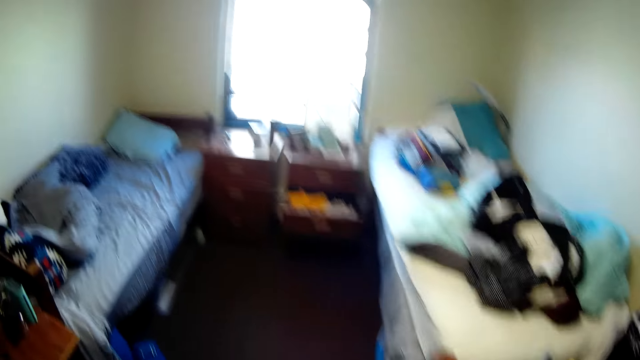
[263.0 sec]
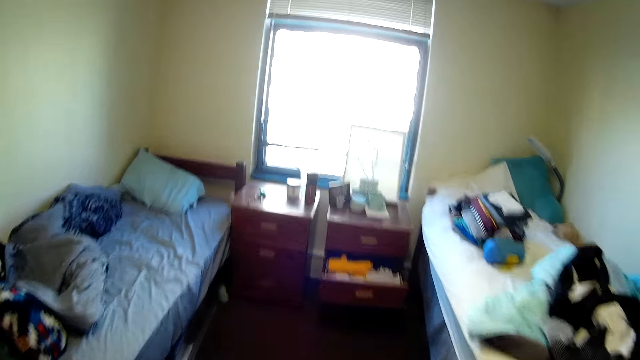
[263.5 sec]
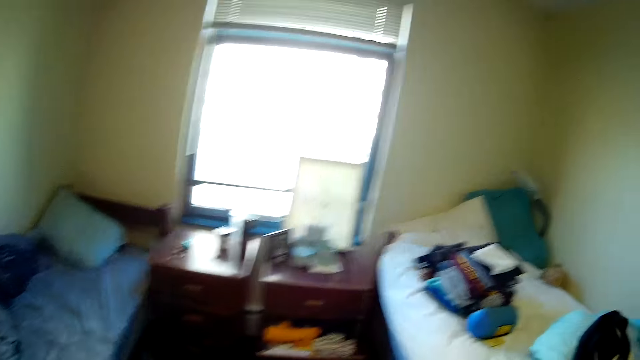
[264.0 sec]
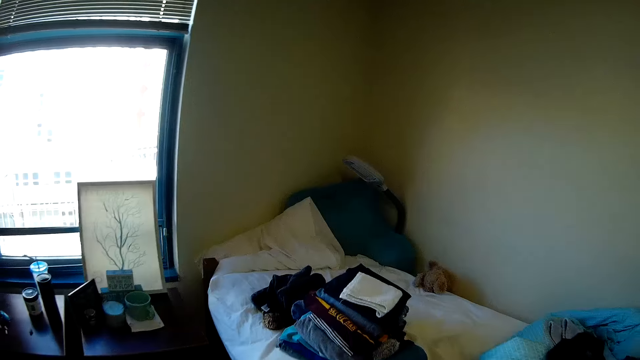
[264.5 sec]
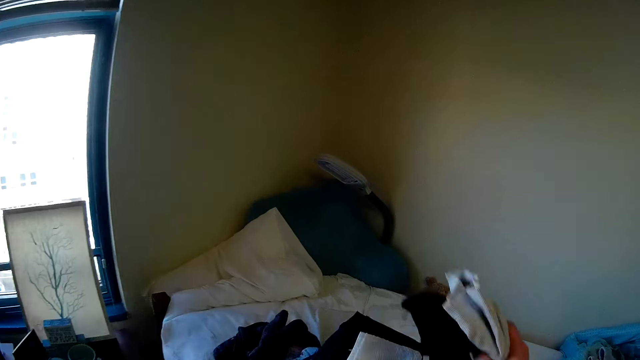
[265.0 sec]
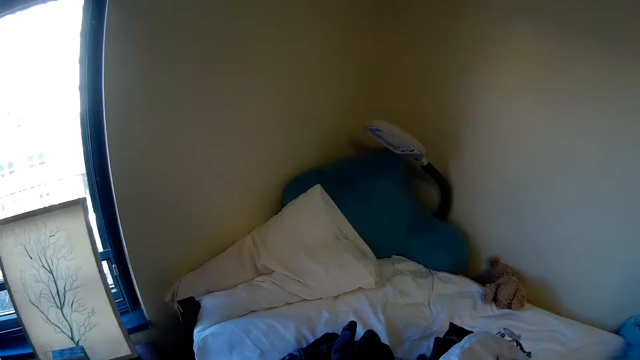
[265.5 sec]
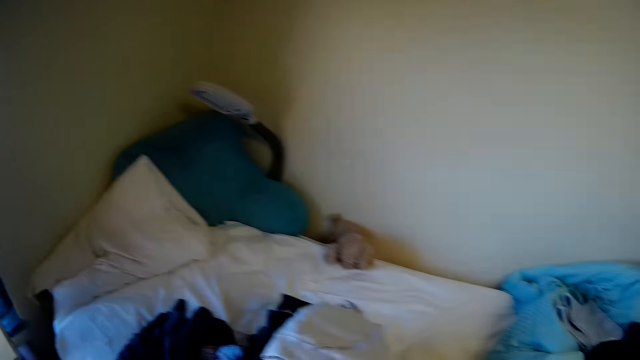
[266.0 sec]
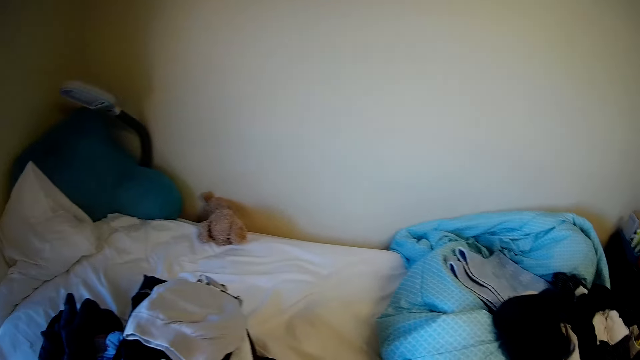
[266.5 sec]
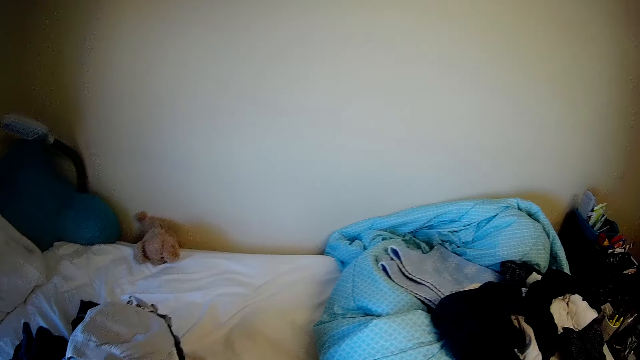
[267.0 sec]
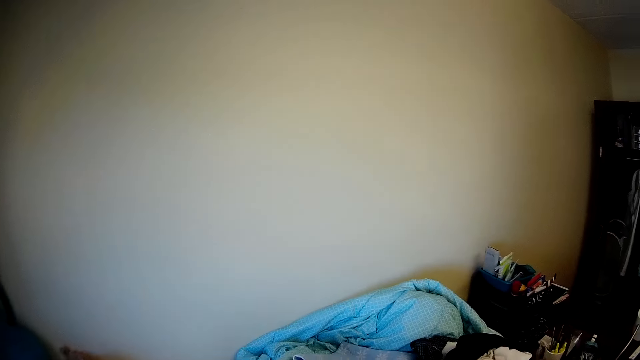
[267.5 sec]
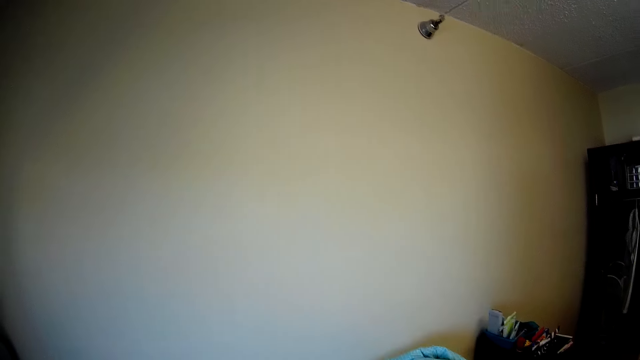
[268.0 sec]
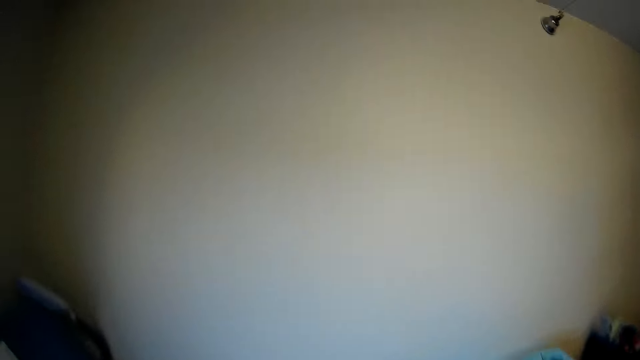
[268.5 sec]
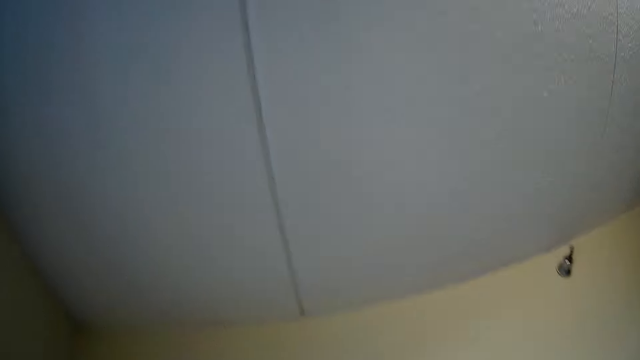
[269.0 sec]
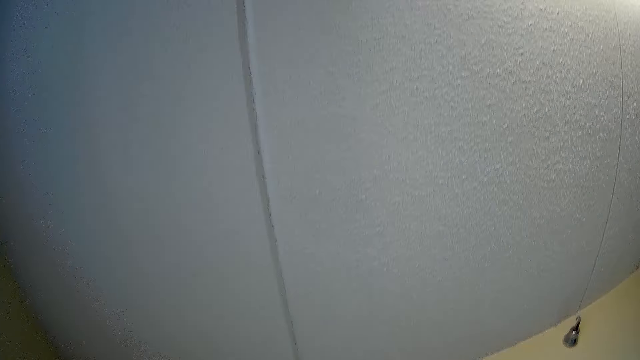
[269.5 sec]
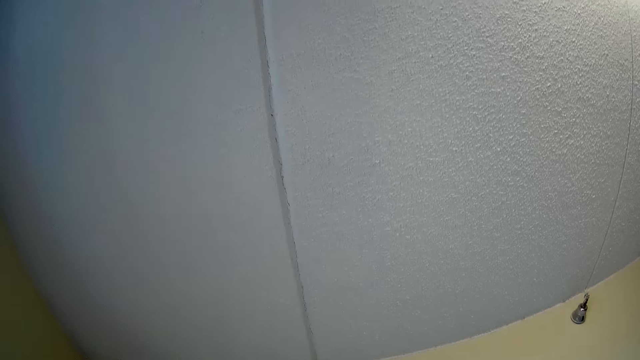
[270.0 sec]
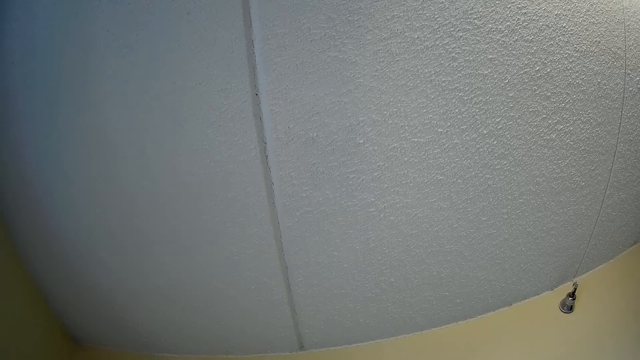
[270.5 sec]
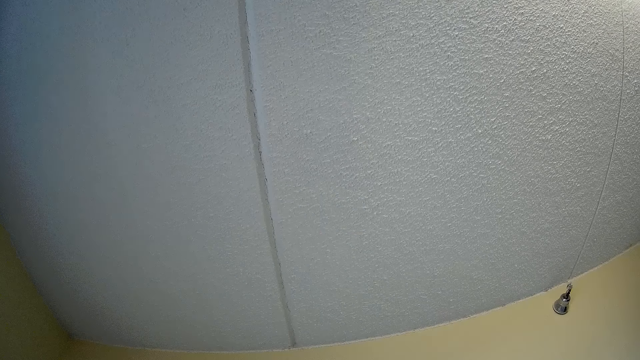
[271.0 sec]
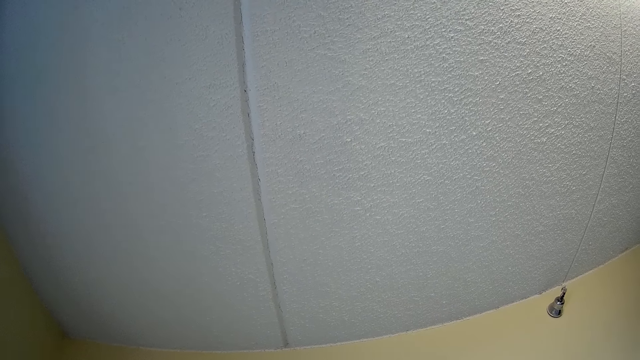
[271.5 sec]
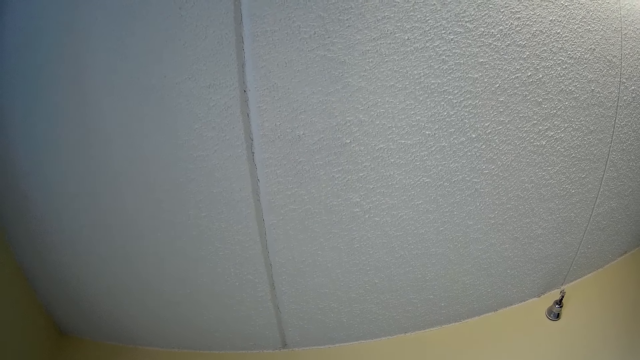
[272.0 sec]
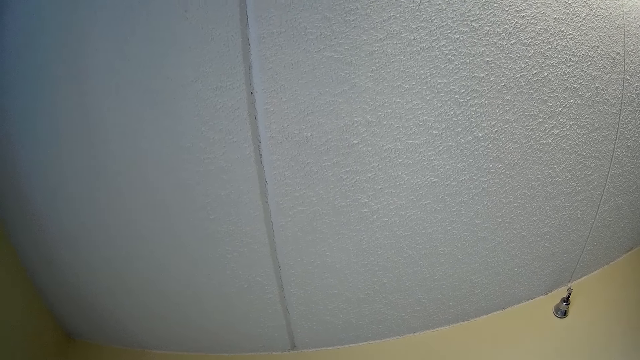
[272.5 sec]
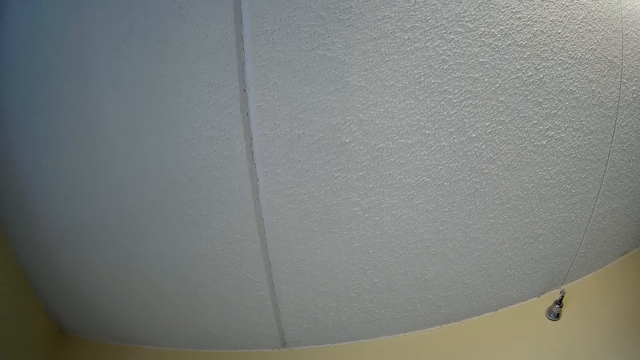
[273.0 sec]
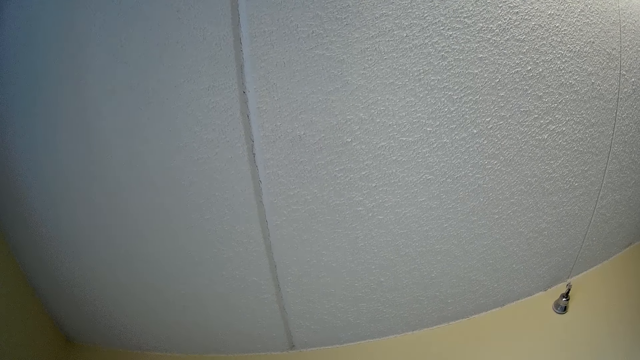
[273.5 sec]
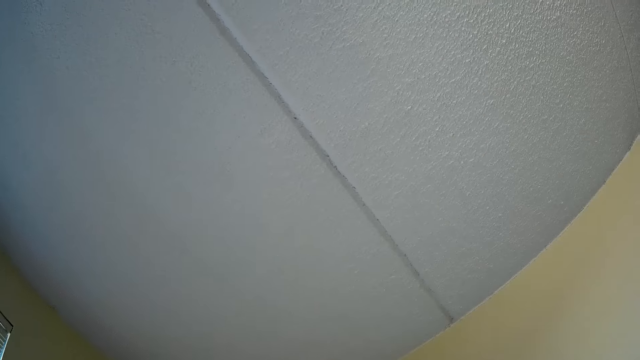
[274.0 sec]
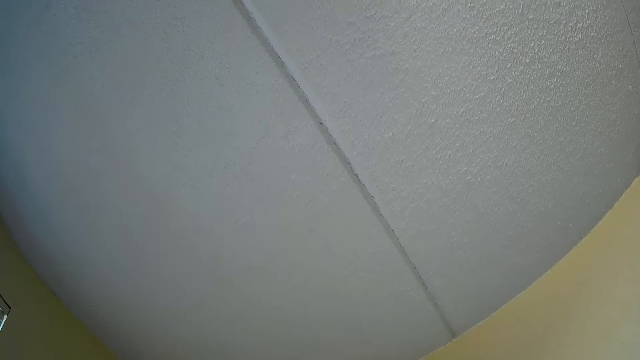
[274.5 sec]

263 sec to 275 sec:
The camera wearer looks around.

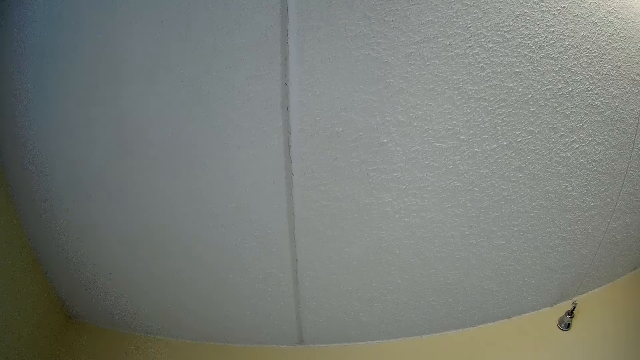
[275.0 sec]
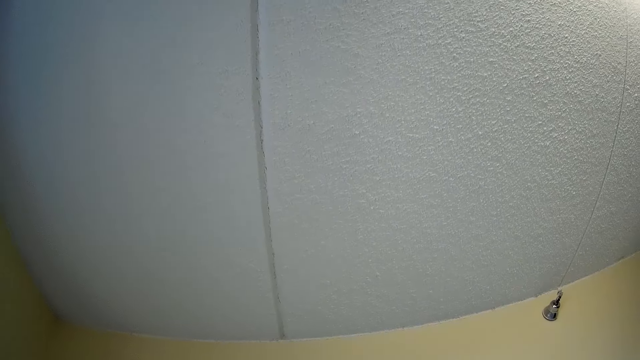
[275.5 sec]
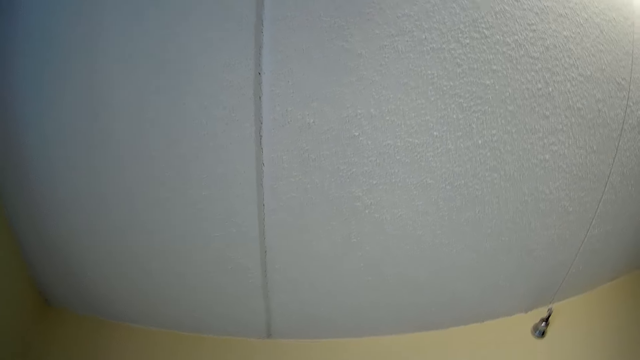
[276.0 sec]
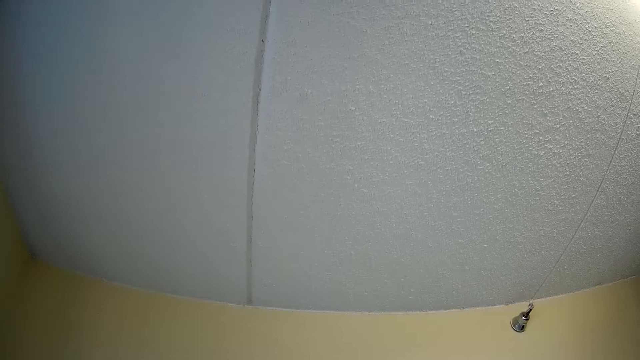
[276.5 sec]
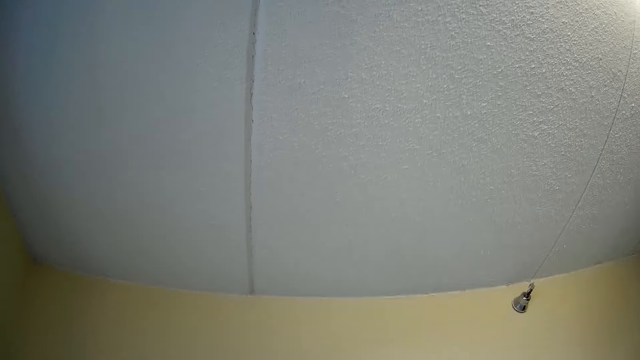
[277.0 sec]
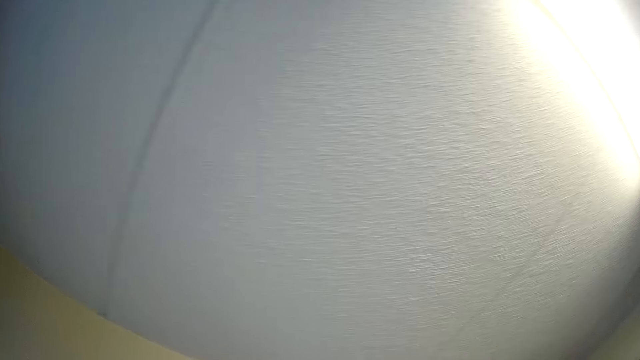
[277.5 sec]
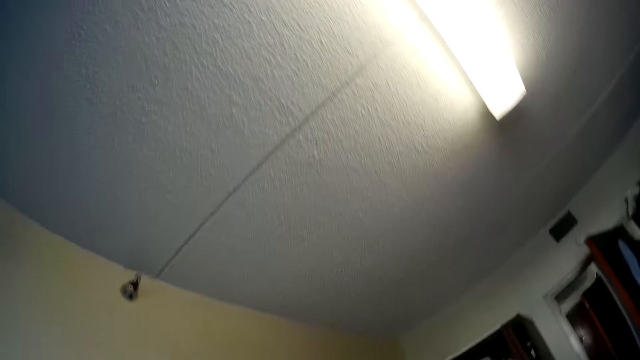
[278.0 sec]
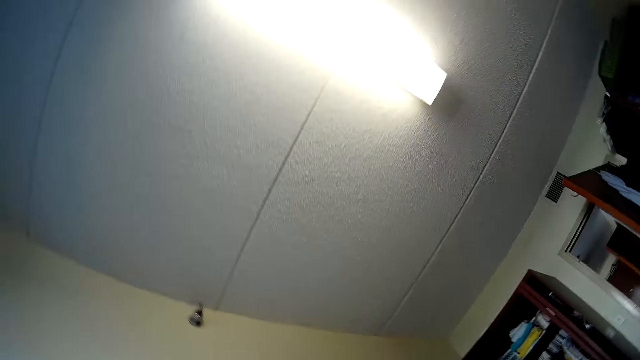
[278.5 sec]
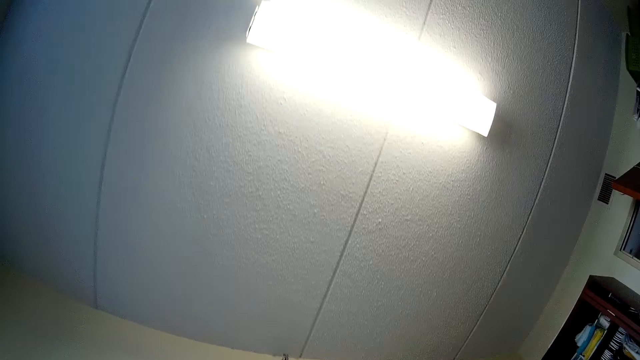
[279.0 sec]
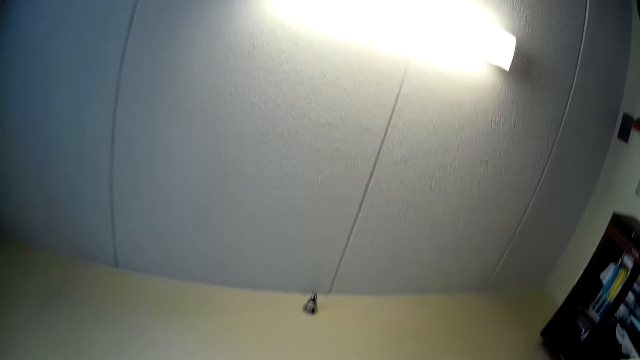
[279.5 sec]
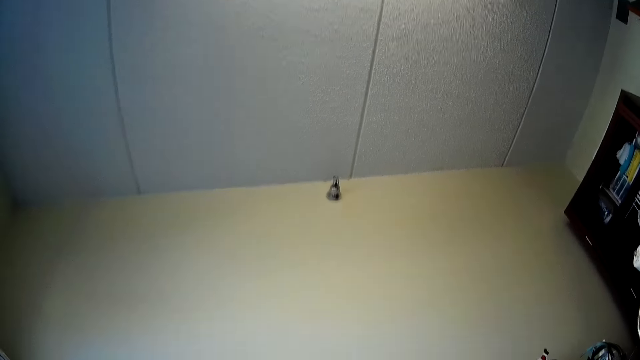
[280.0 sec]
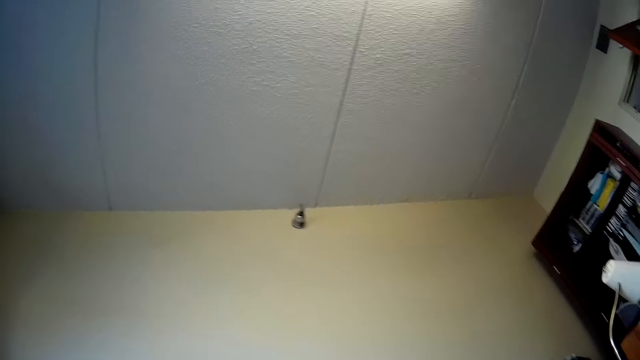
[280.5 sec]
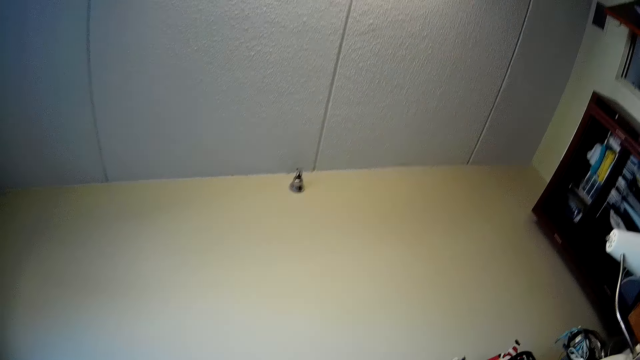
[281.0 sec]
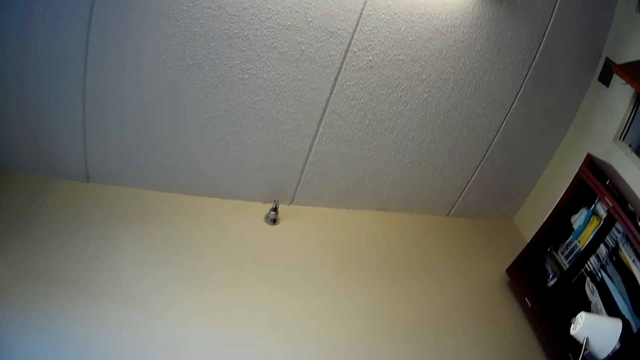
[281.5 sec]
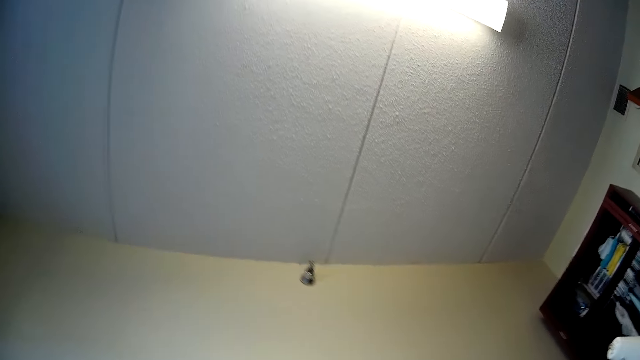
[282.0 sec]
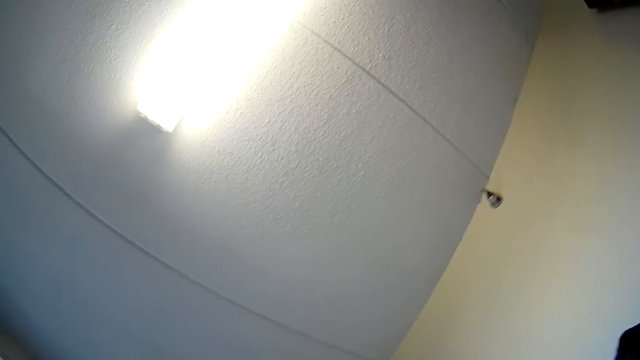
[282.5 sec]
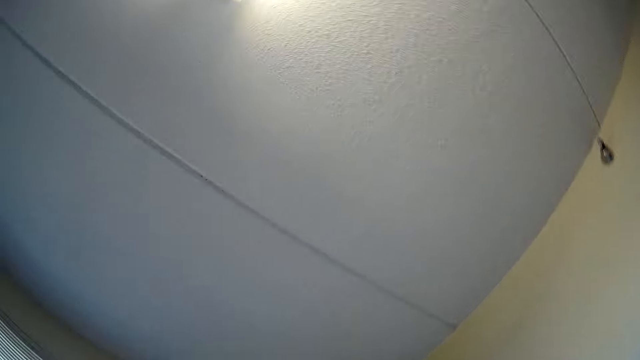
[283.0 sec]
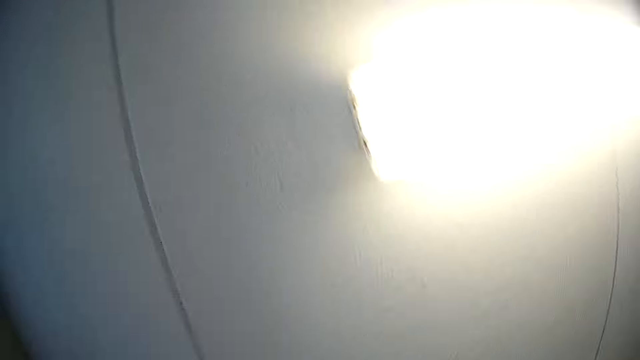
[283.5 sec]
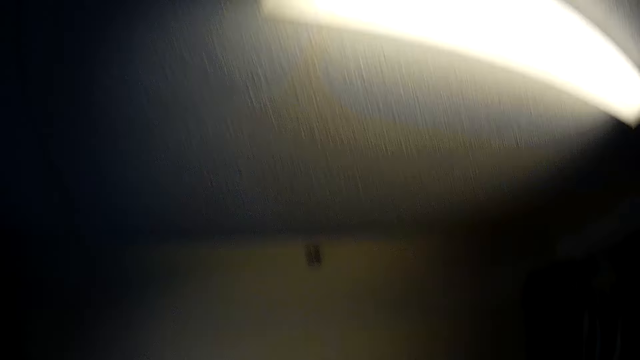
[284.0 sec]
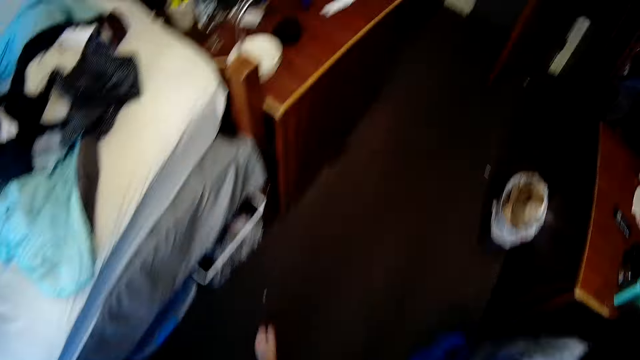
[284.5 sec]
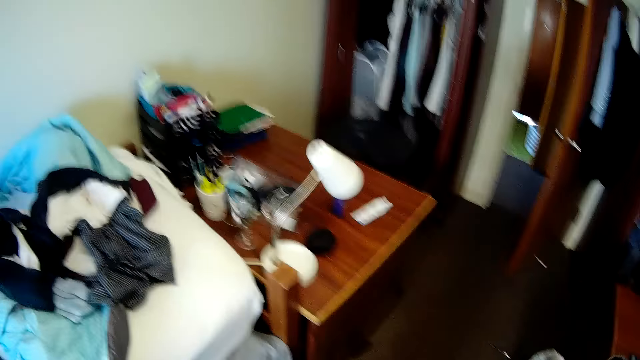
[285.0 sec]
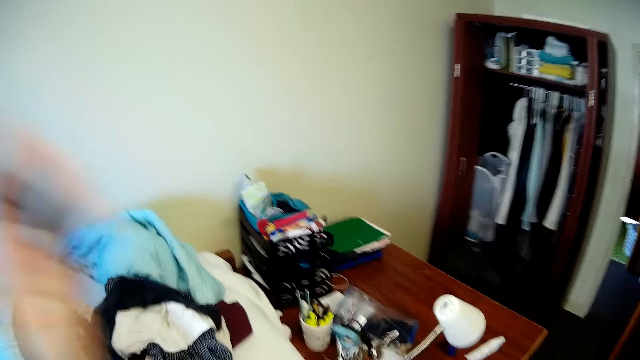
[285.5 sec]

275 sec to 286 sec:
The camera wearer is looking on the roof.
